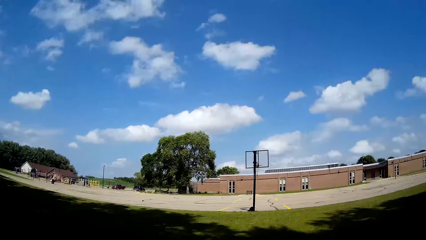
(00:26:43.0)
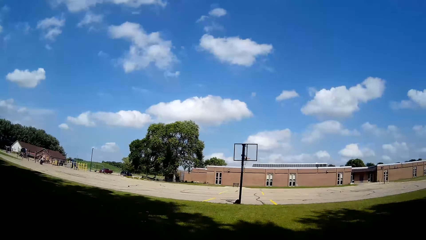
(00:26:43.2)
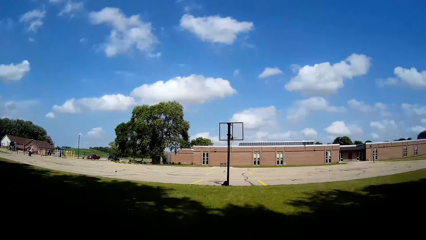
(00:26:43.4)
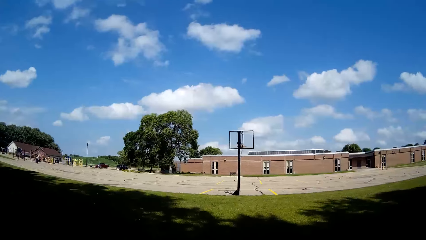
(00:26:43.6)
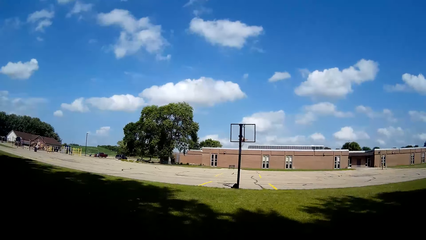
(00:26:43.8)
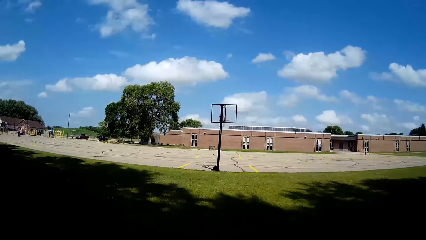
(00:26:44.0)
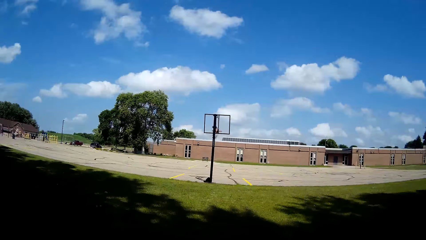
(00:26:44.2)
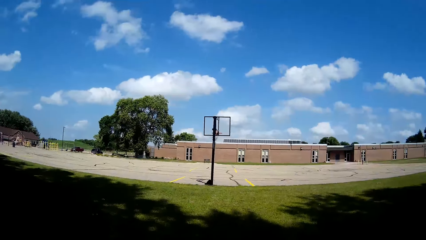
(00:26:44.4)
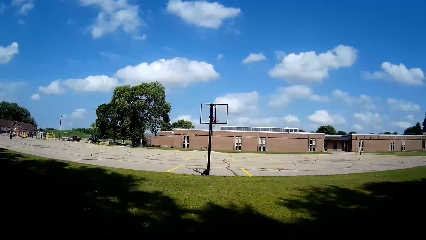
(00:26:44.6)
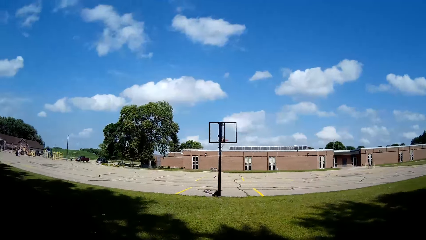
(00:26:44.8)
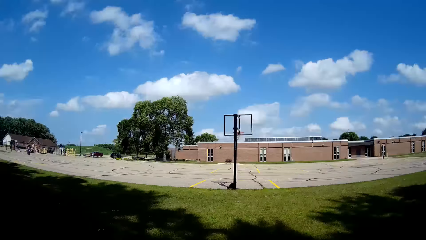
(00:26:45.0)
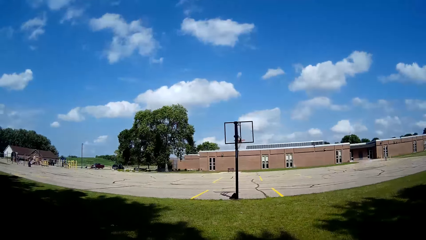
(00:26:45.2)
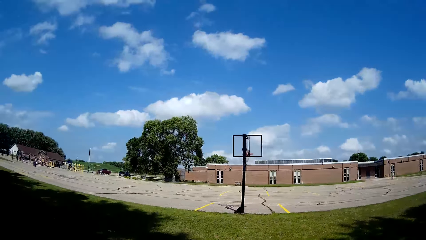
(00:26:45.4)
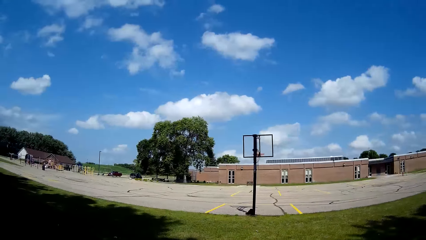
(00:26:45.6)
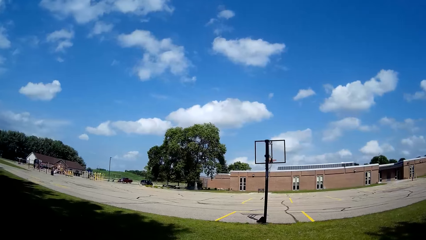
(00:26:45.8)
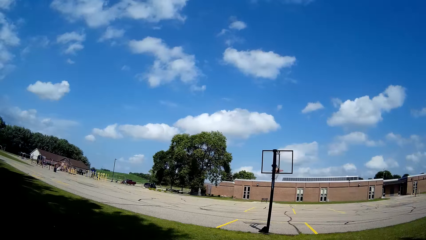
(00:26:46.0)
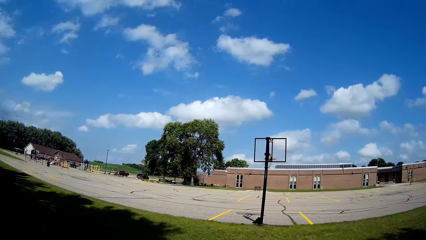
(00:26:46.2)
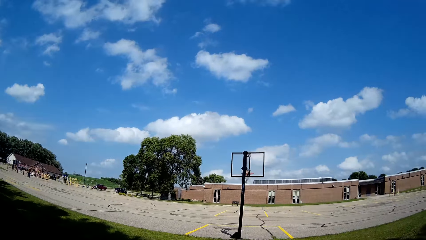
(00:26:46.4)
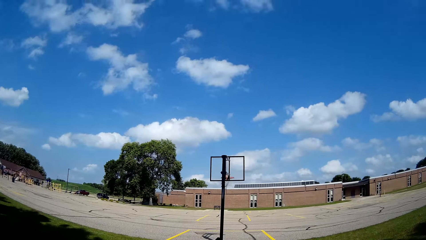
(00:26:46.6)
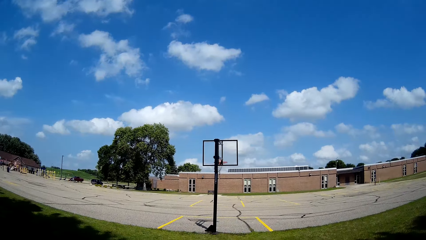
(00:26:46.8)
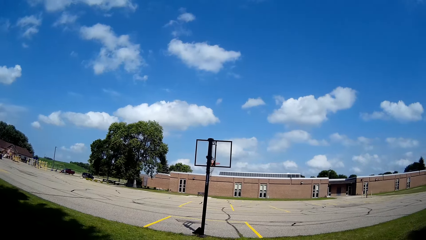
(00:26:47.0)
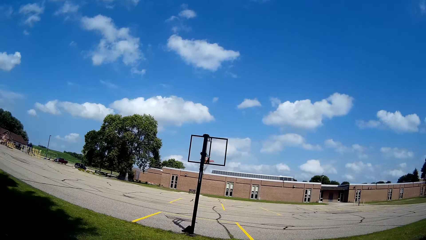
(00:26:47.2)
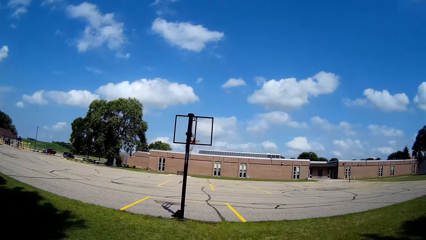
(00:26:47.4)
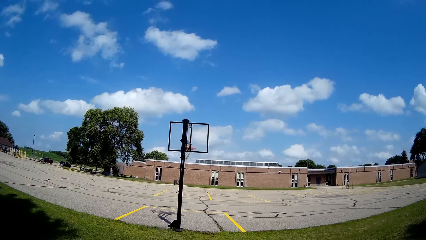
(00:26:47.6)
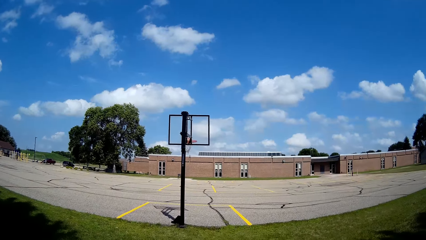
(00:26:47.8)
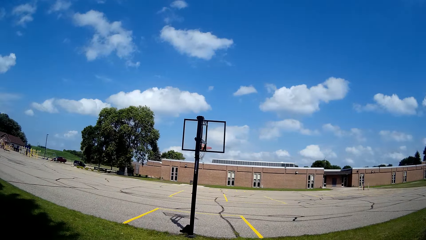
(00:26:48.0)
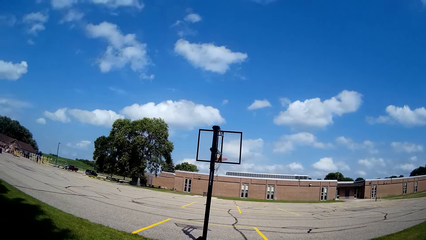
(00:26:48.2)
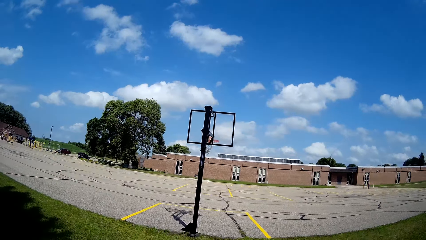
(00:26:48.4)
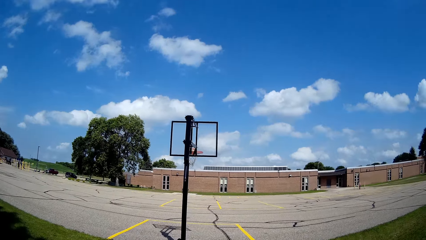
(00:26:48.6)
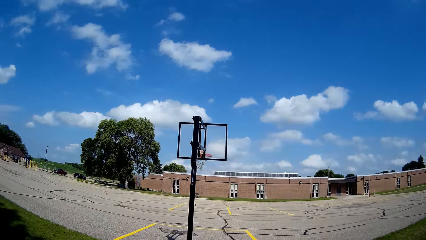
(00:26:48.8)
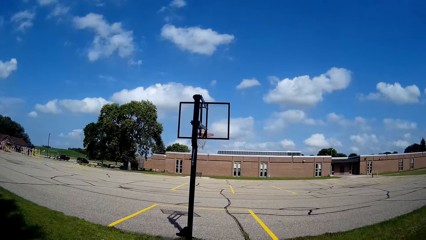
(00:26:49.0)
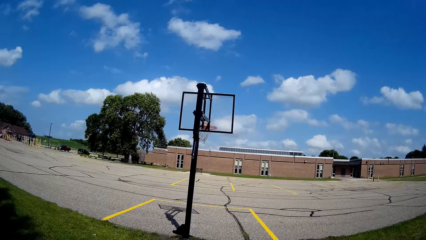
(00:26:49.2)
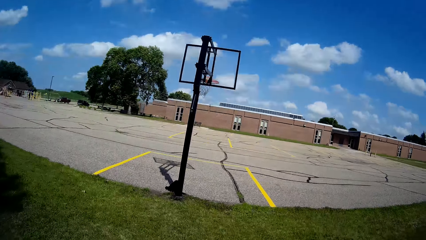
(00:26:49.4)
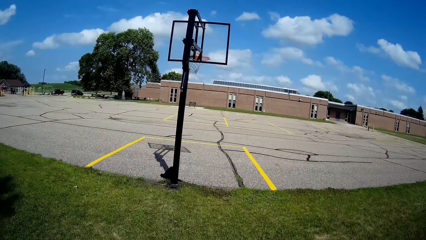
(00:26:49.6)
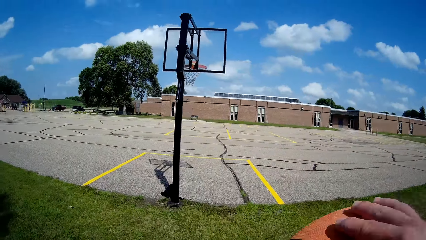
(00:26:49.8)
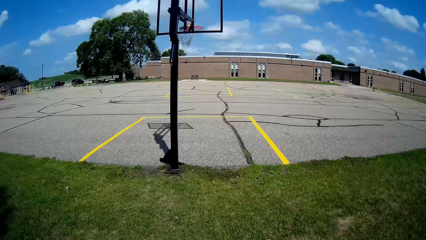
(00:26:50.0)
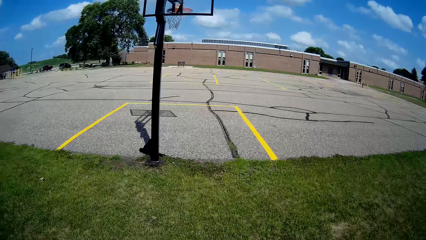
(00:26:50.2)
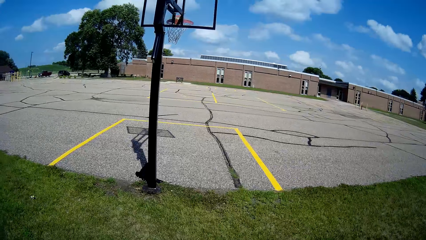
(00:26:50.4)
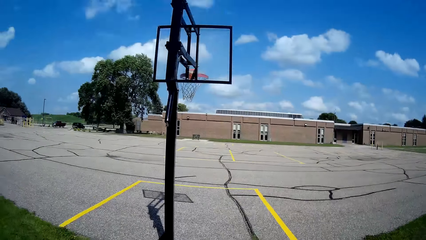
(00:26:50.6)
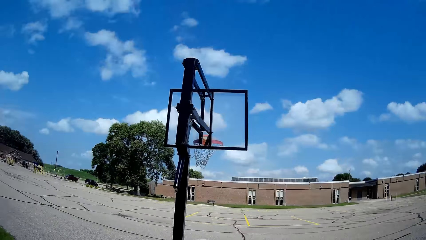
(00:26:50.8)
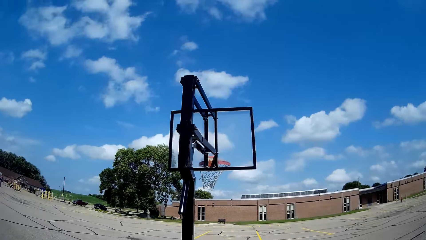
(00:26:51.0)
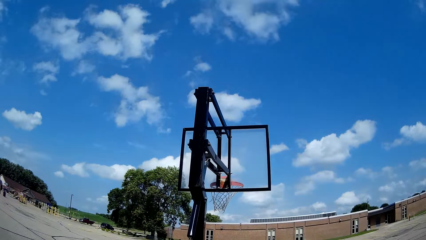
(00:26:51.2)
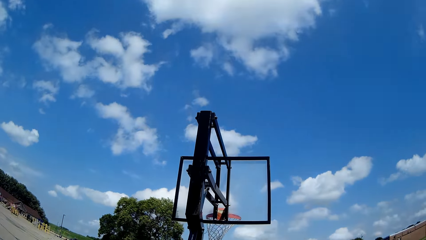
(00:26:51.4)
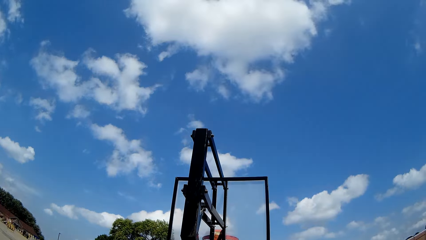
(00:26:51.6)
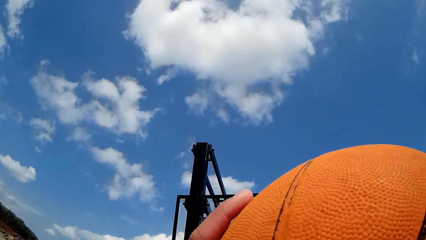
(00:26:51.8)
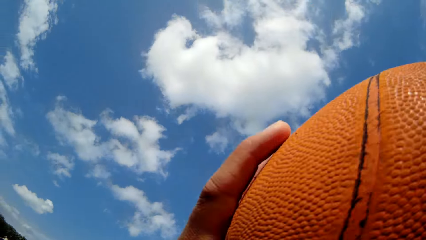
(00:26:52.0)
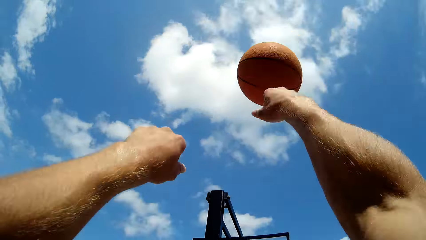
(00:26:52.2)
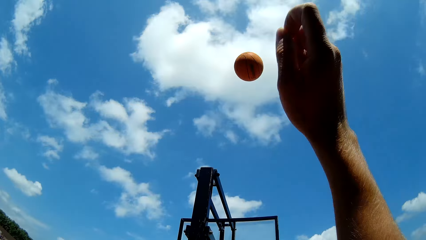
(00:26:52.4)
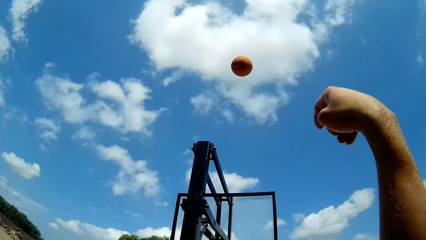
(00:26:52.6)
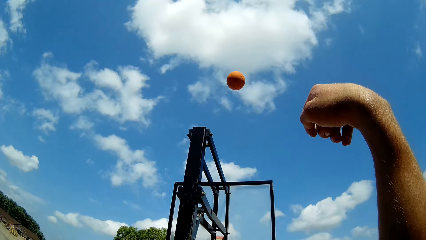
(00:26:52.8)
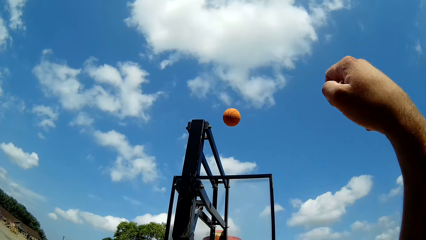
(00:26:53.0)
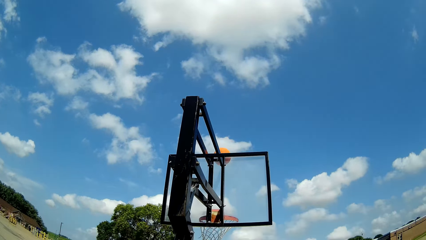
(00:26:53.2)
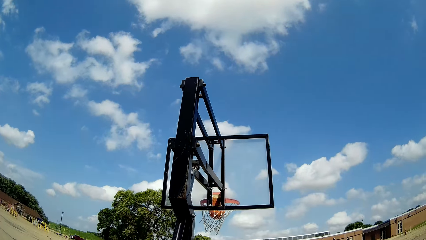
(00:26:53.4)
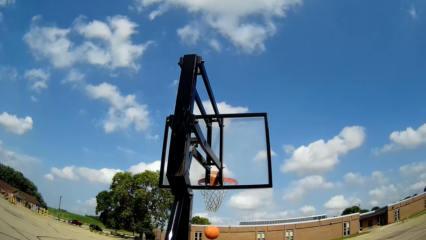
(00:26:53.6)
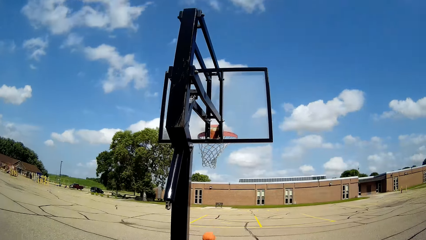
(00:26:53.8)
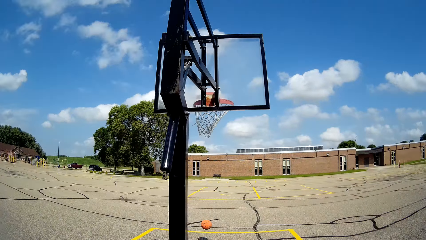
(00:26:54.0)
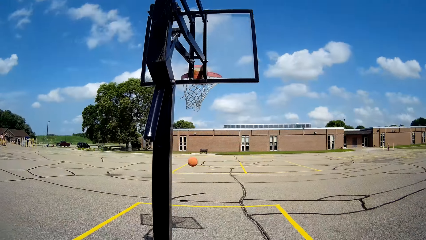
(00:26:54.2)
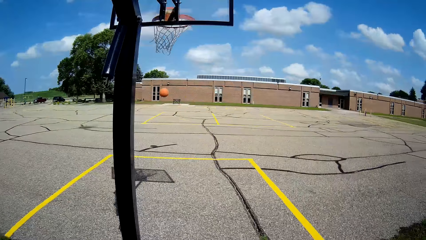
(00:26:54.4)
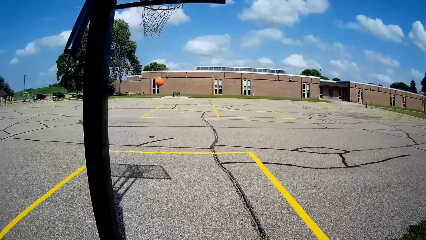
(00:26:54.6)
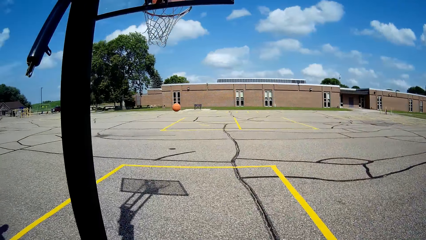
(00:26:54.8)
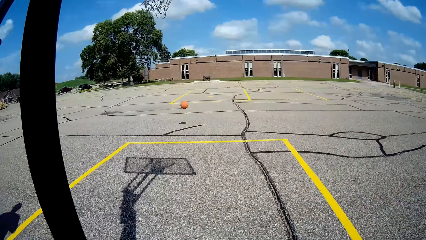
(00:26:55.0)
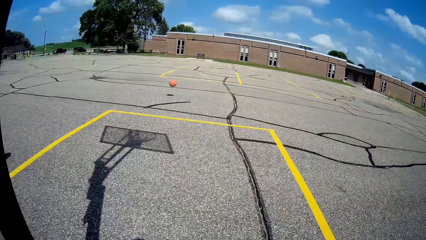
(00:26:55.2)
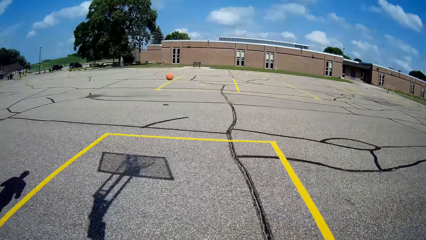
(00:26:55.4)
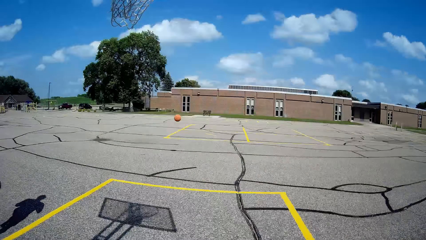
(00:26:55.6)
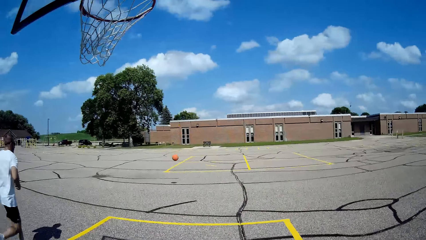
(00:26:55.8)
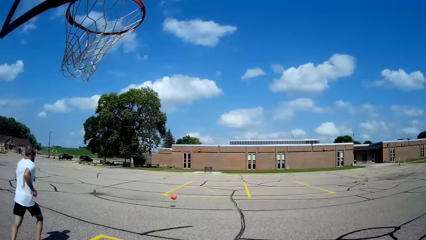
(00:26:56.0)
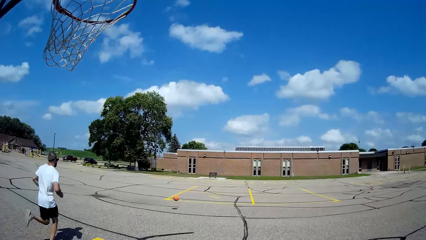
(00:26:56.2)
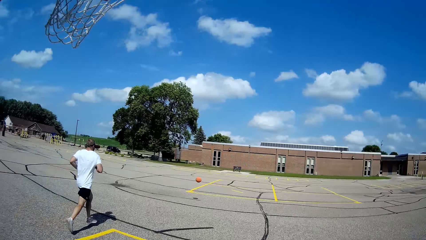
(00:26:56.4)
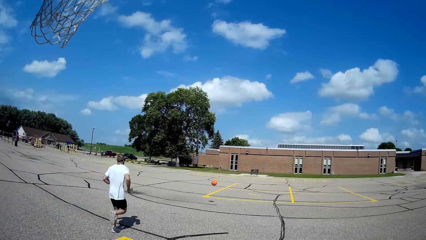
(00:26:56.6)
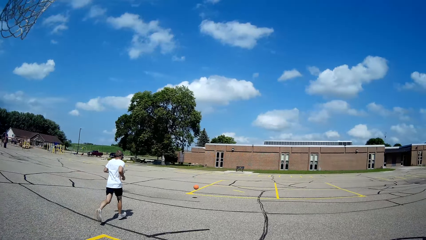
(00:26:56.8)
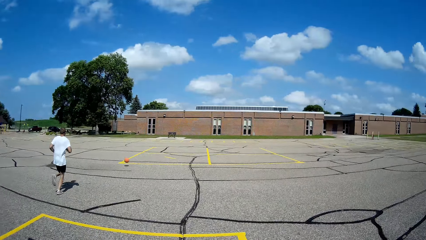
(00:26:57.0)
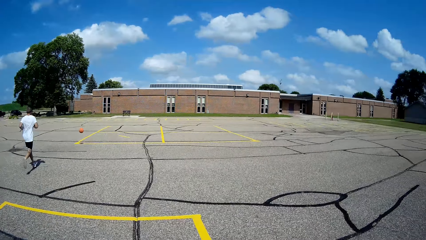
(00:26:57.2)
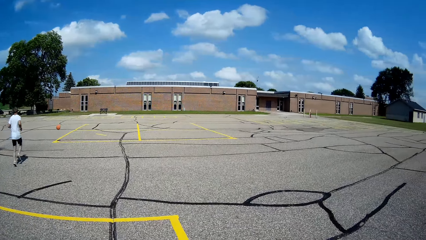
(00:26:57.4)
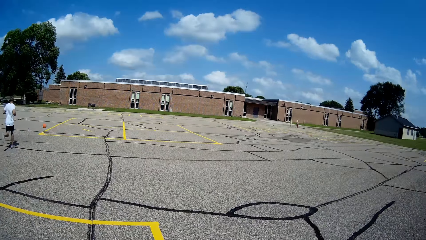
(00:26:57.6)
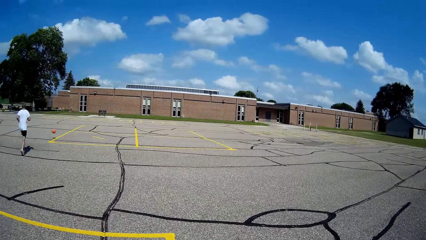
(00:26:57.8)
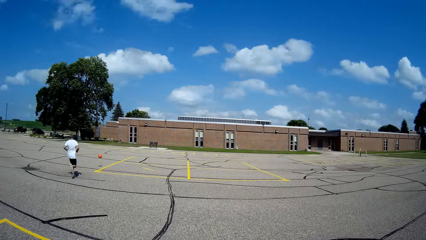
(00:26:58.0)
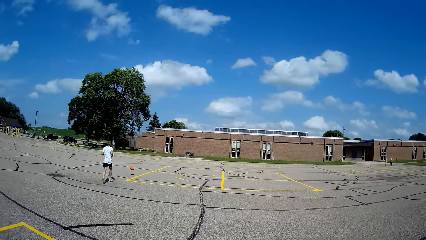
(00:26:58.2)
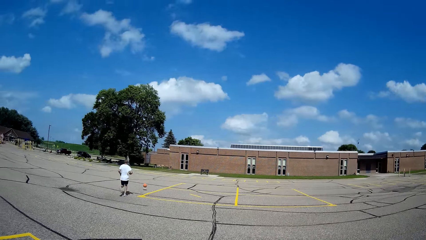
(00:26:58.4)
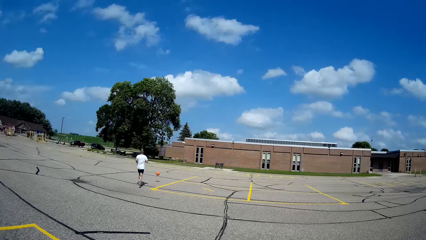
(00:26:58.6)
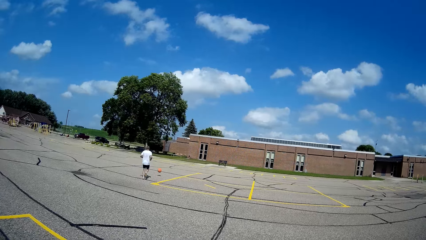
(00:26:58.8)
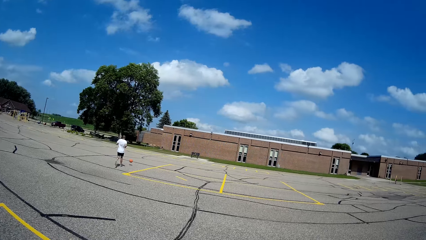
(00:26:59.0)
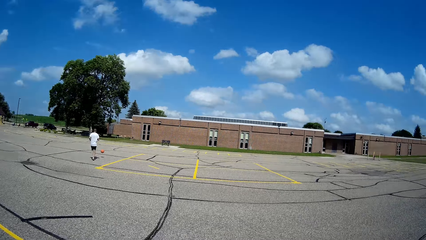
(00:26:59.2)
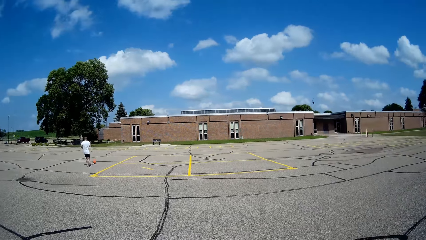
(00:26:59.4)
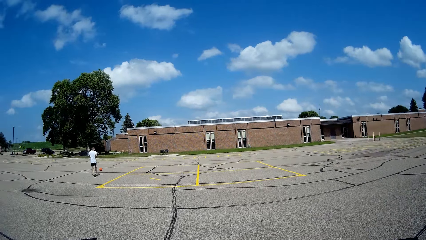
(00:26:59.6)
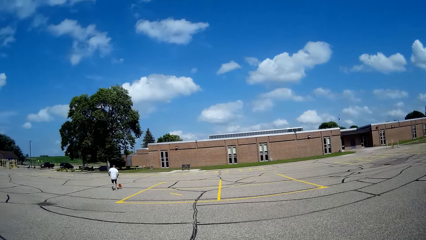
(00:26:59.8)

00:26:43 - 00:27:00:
The camera wearer hits the ball on the ground. He throws the basketball into the rim with his hands. A man runs.
